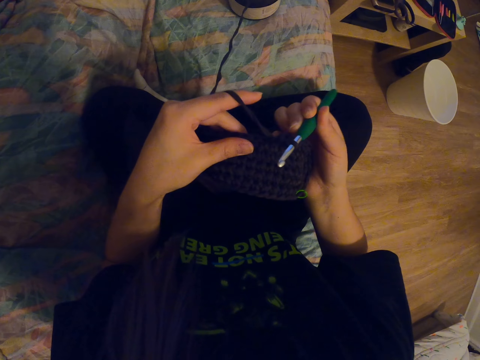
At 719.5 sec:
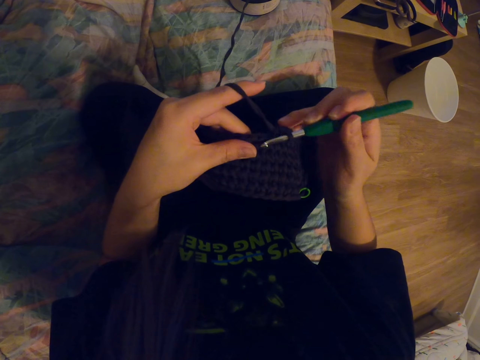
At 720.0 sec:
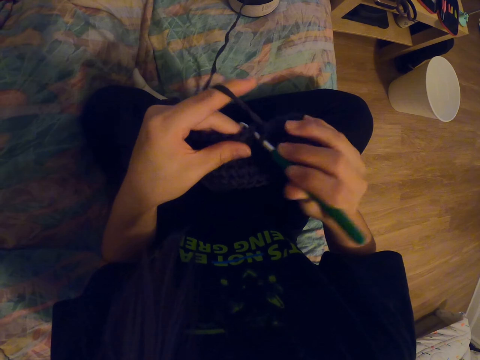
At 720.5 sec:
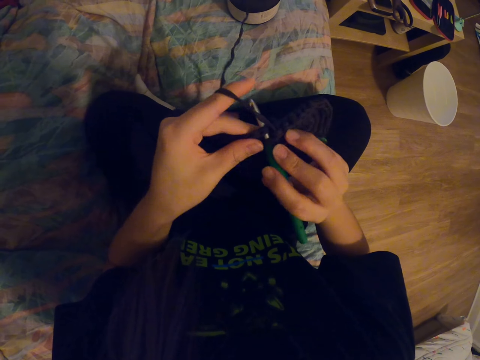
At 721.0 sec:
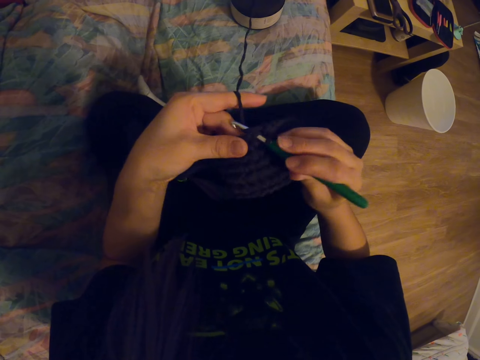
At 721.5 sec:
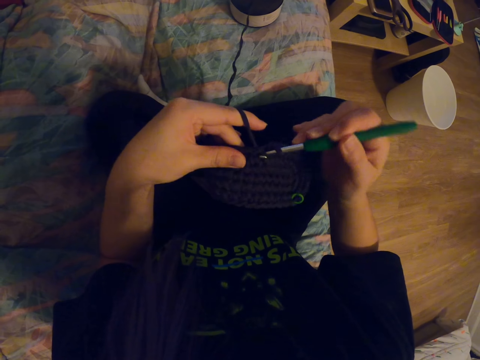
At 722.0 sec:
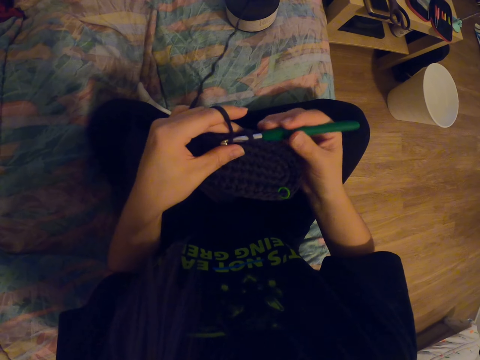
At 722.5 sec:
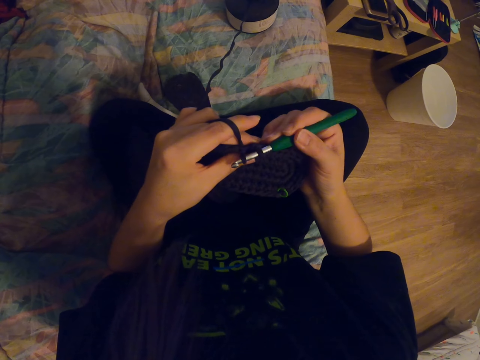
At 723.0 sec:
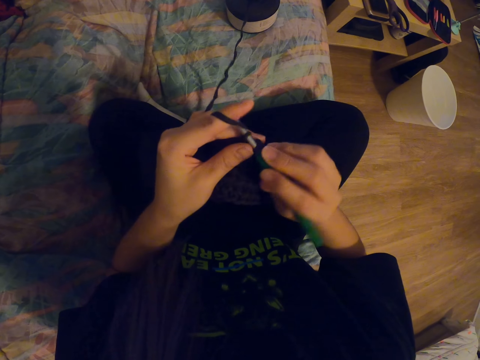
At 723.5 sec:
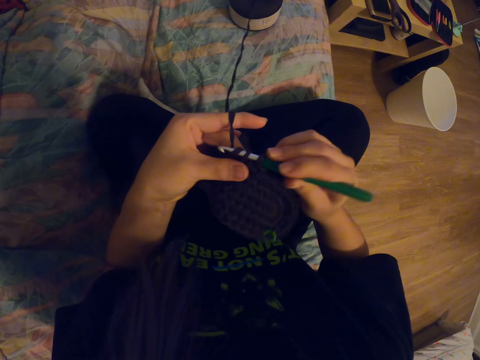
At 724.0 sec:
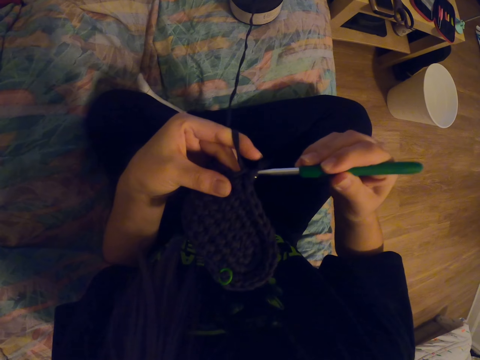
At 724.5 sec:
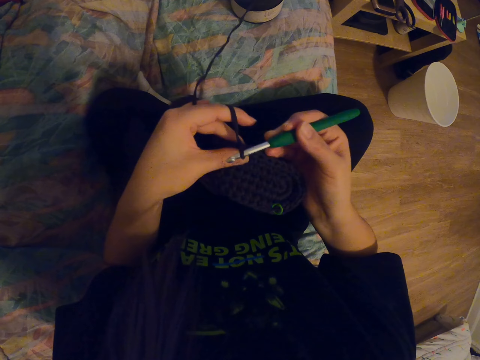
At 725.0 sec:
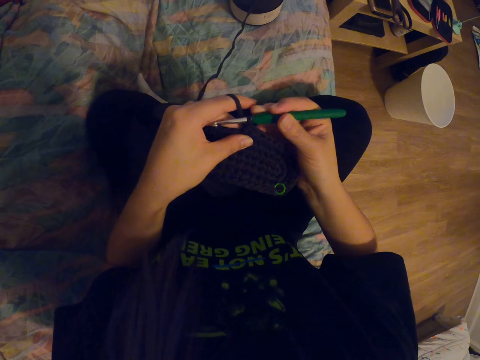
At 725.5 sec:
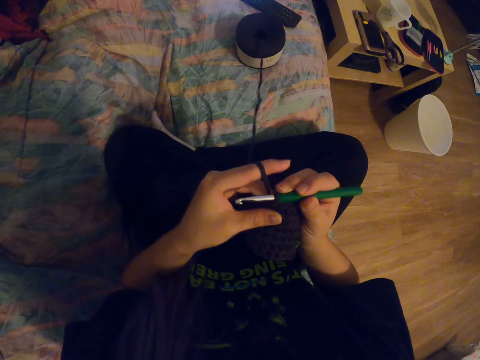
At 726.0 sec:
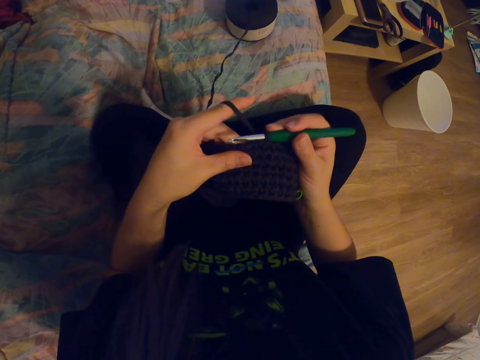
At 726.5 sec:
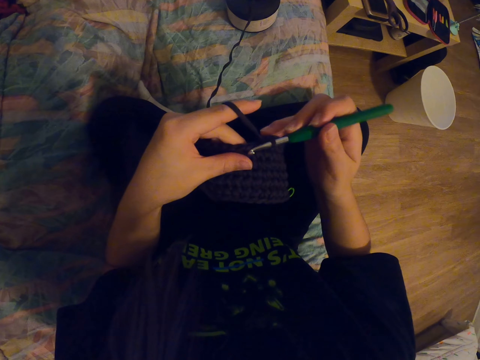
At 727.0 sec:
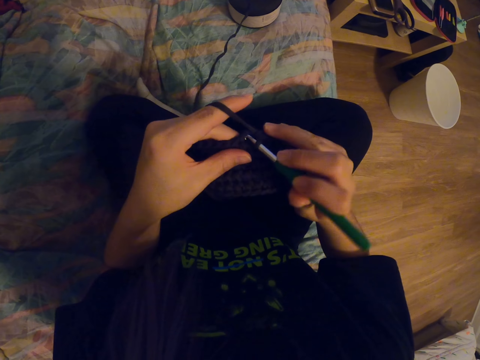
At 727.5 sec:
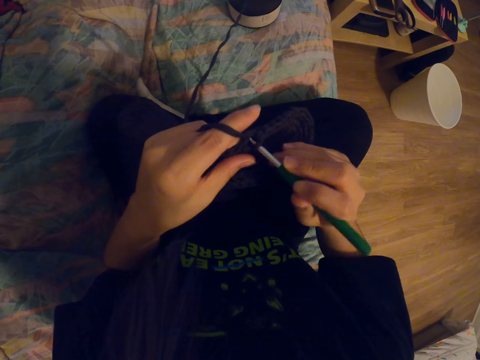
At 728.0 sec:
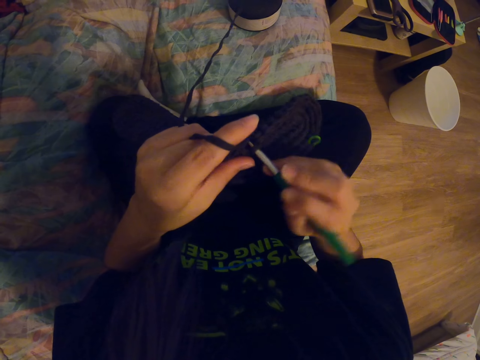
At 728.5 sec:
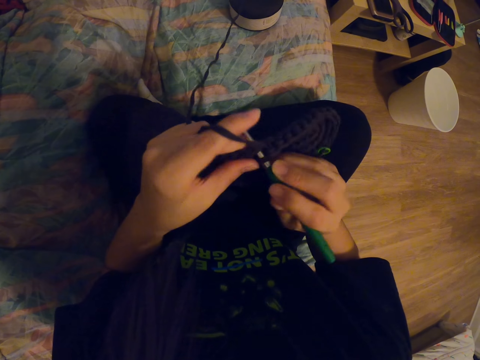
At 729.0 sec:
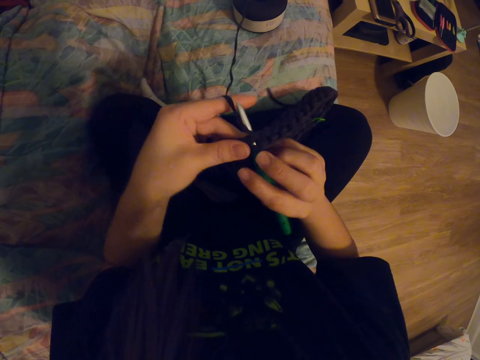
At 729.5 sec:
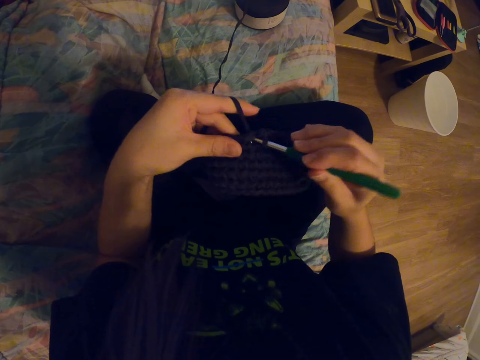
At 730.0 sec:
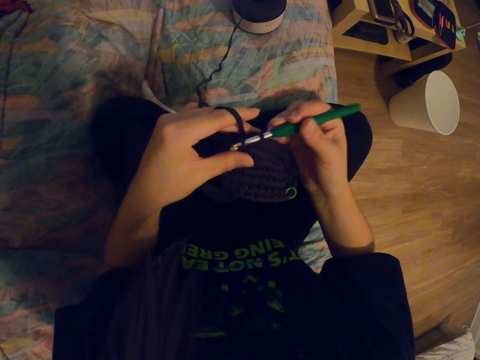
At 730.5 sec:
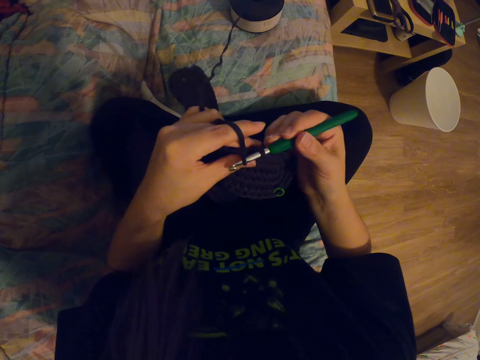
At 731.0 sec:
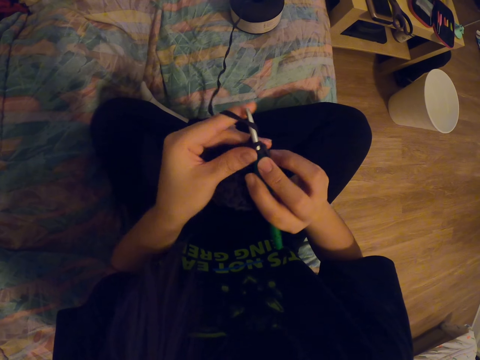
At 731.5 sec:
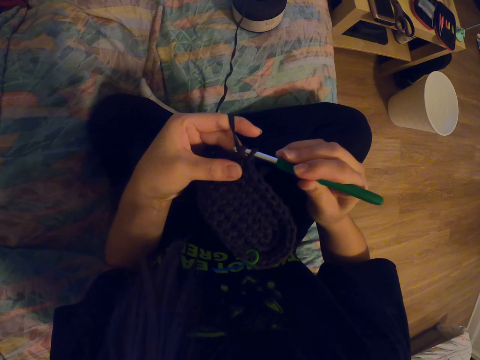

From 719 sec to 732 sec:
The camera wearer coils a knitting thread on a knitting needle. She knits a fabric with the knitting needle. She coils the knitting thread on the knitting needle. She knits the fabric with the knitting needle. She coils the knitting thread on the knitting needle. She knits the fabric with the knitting needle.

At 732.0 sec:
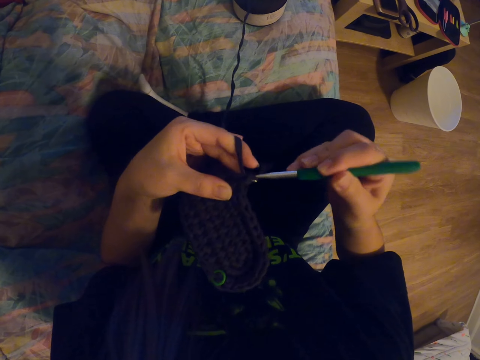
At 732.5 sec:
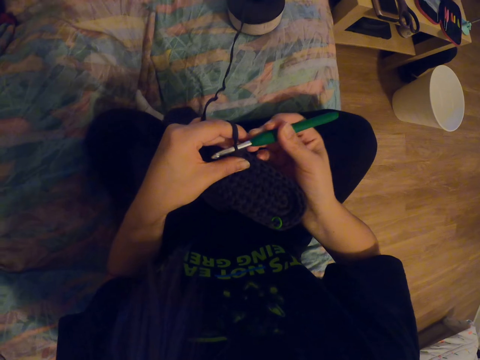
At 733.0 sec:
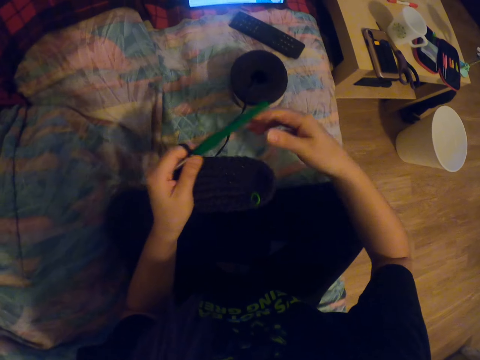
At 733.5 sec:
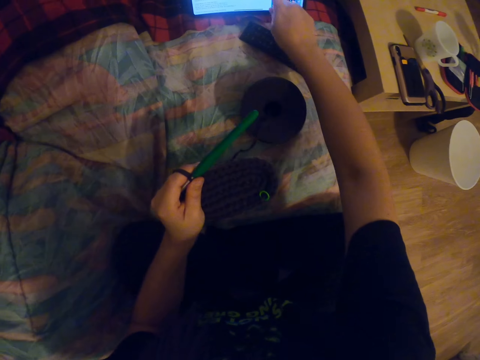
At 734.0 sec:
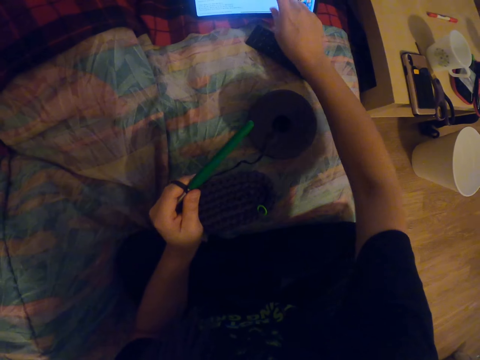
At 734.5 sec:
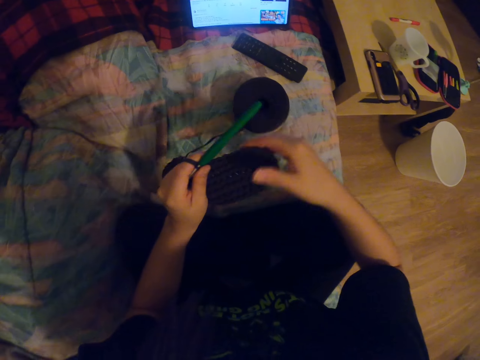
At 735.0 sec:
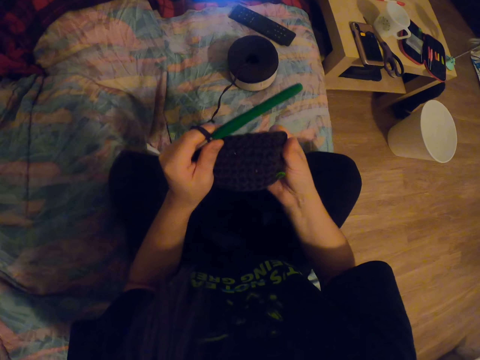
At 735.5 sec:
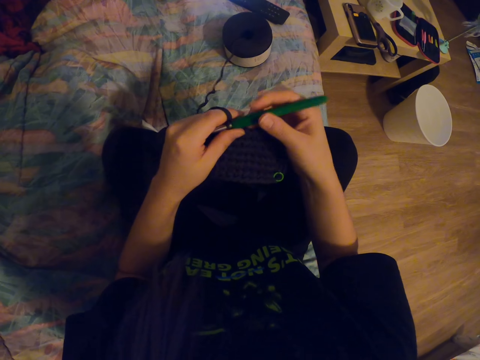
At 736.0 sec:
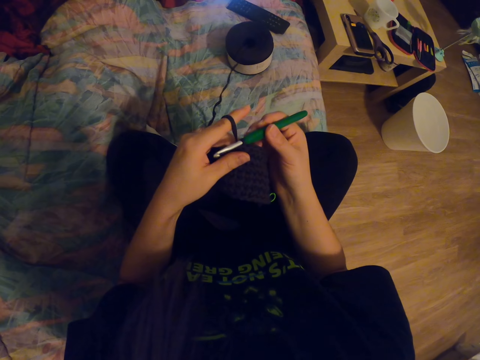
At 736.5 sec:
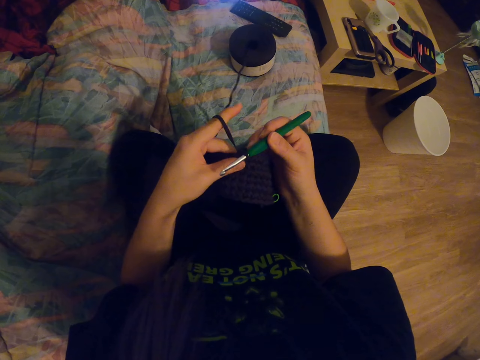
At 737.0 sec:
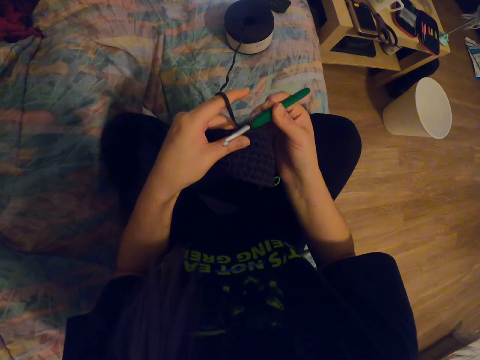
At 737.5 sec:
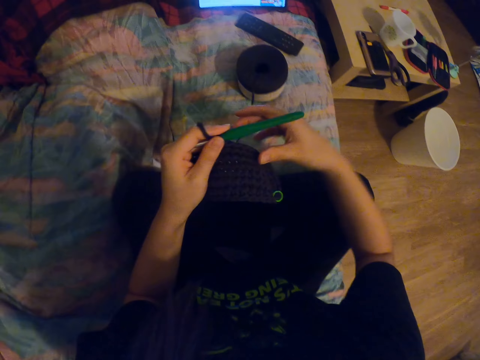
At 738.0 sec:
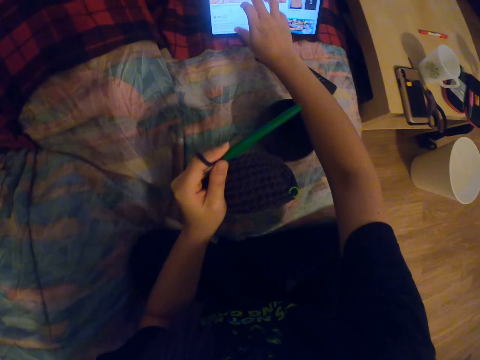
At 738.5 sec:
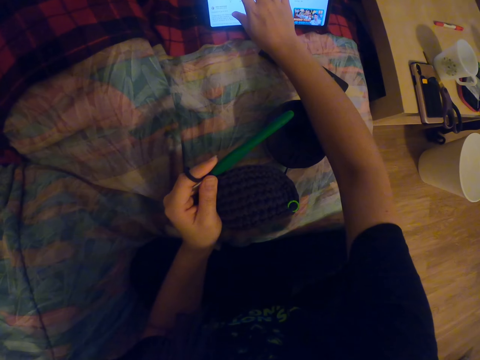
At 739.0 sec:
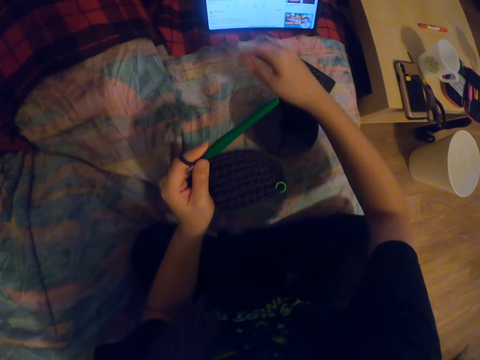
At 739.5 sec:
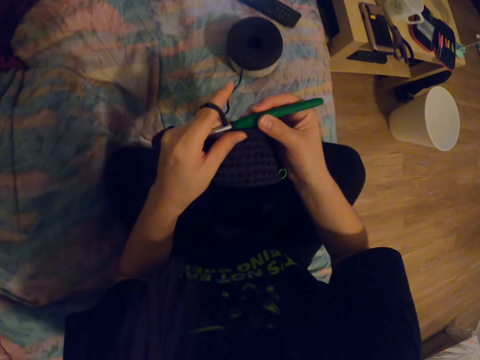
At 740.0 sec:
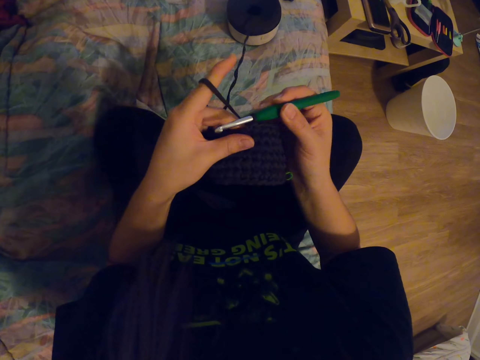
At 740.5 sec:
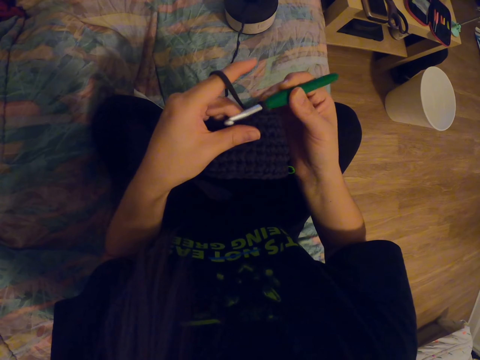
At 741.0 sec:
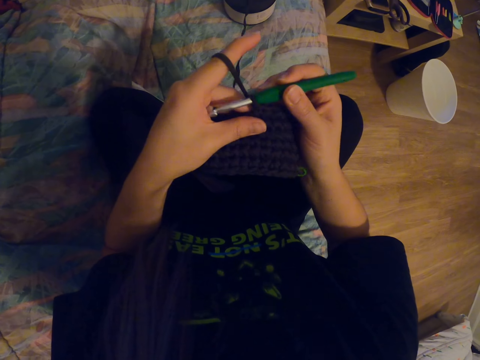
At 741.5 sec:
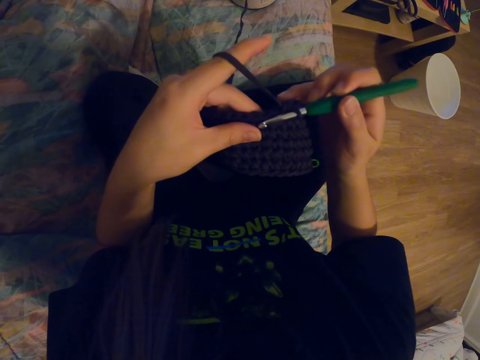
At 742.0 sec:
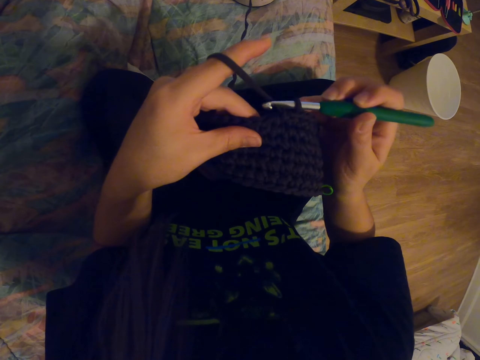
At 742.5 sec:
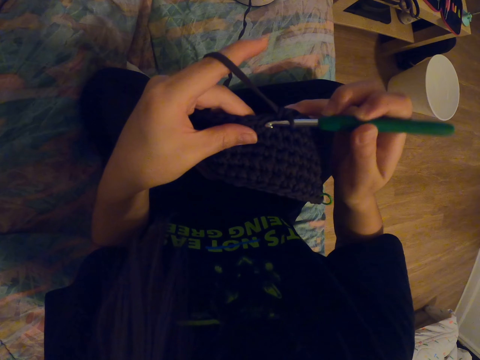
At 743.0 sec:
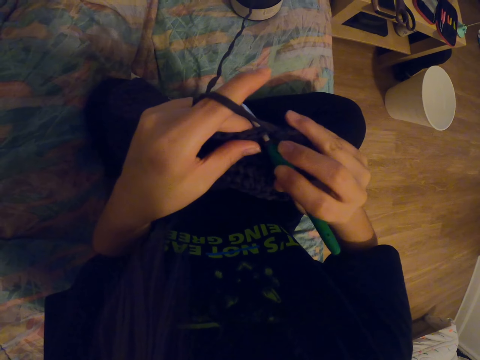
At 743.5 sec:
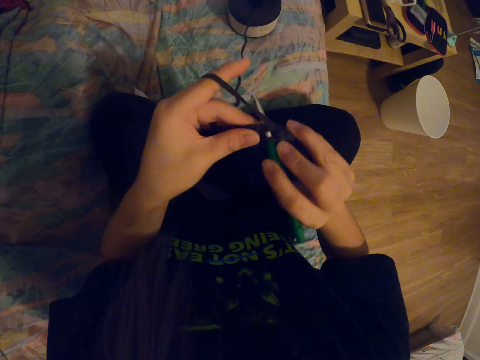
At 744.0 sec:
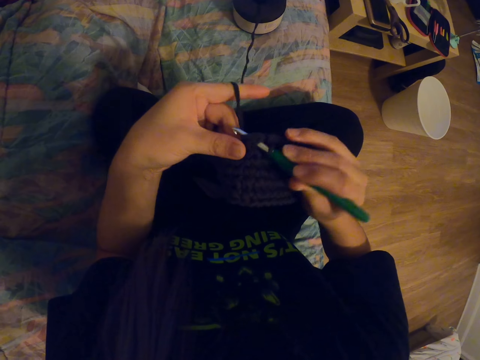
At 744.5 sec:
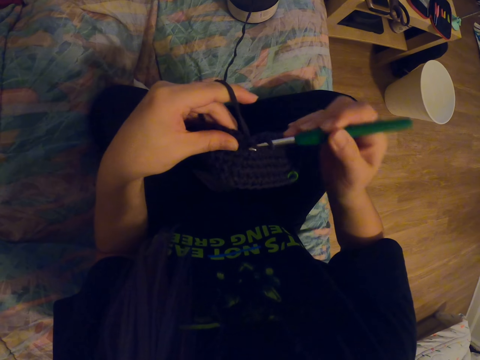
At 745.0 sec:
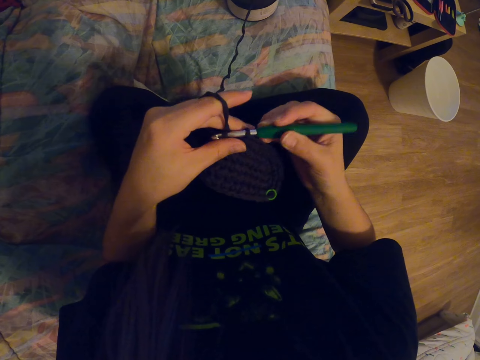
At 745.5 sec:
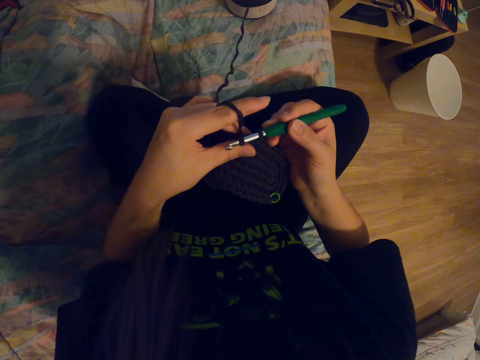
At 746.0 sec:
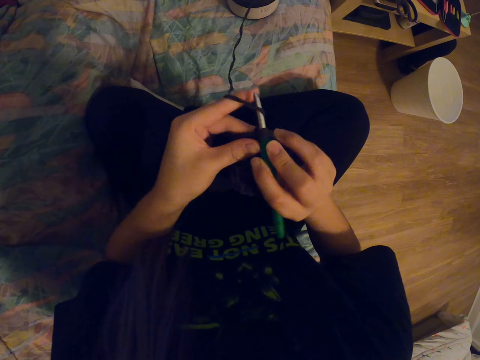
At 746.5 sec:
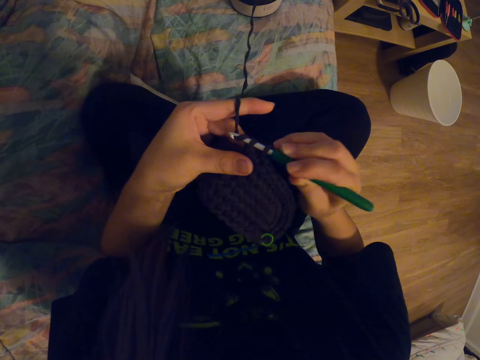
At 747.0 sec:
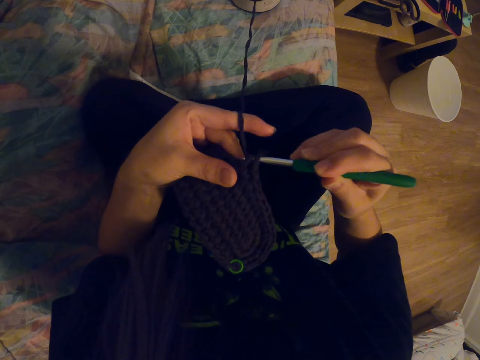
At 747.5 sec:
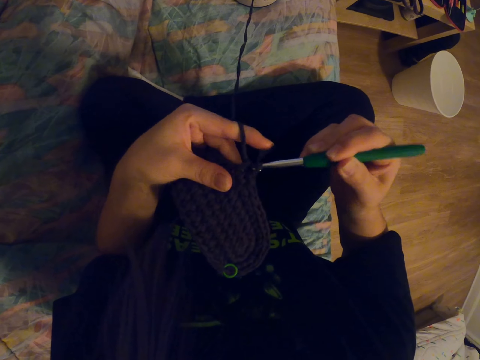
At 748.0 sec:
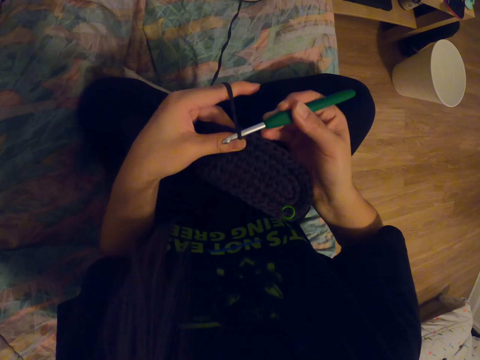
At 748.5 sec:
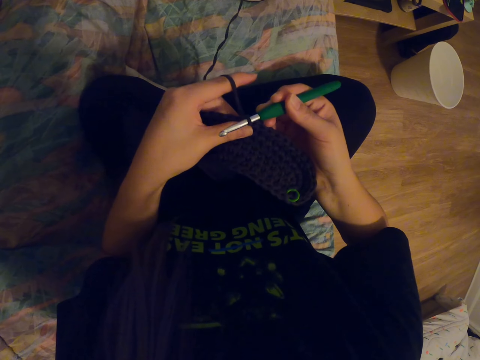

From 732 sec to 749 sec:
The camera wearer holds the crochet needle with her left hand. She touches the screen of the laptop with her right hand. She adjusts the knitted fabric with her right hand. She holds the crochet needle with her right hand. She holds the crochet needle with her left hand. She touches the screen of the laptop with her right hand. She holds the crochet needle with her right hand. She knits the fabric with the crochet needle or knitting needle. She coils a knitting thread on the knitting needle. She knits the fabric with the knitting needle.
